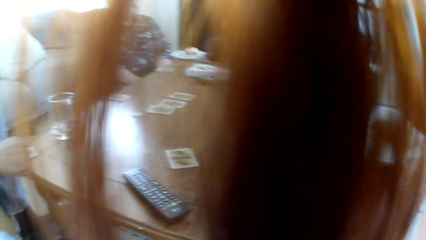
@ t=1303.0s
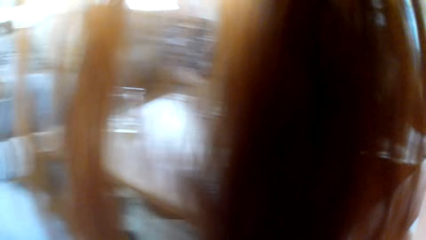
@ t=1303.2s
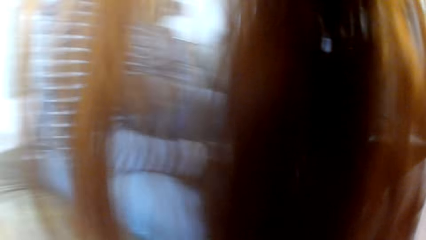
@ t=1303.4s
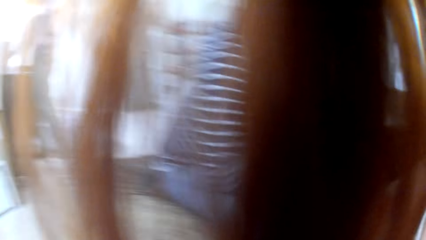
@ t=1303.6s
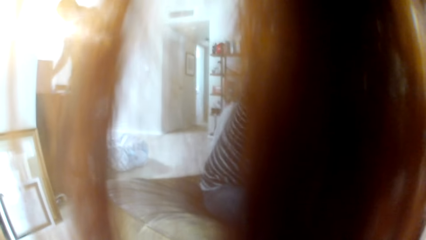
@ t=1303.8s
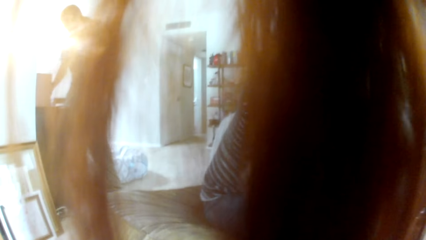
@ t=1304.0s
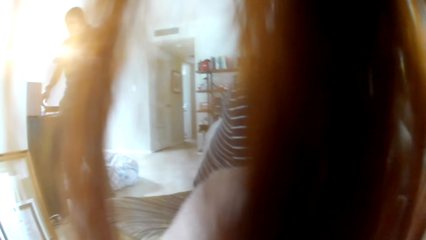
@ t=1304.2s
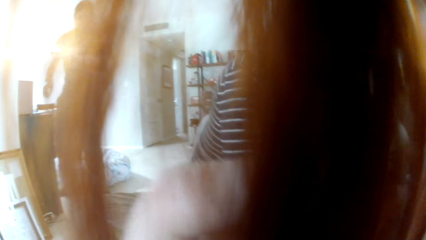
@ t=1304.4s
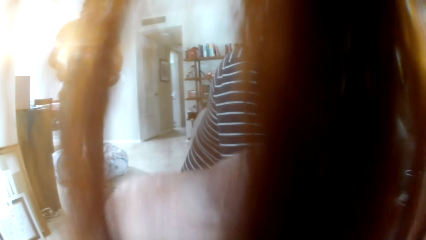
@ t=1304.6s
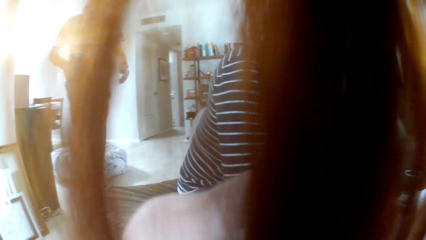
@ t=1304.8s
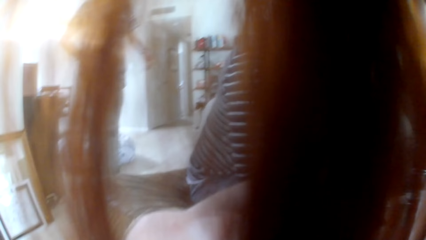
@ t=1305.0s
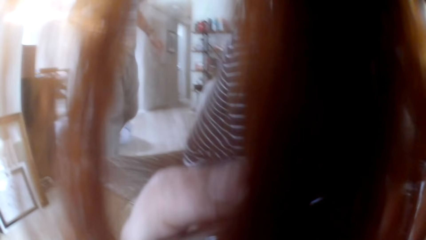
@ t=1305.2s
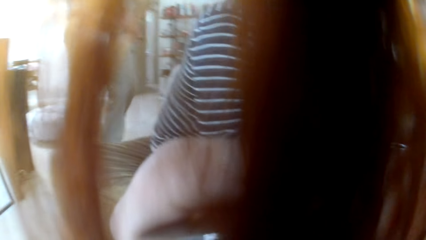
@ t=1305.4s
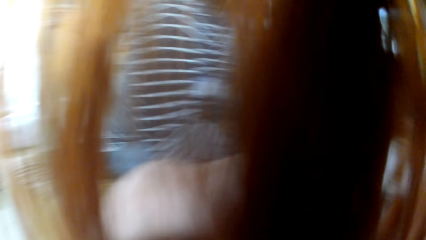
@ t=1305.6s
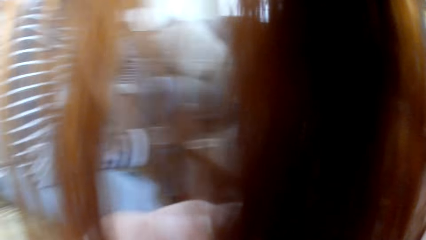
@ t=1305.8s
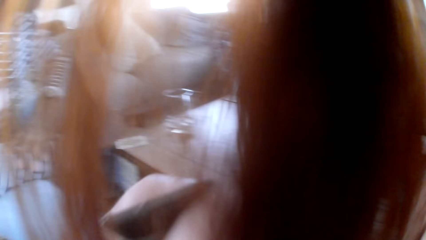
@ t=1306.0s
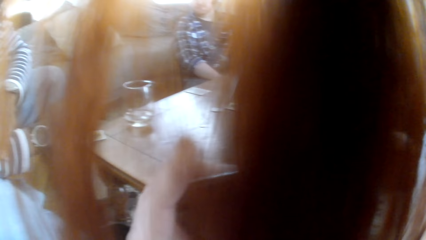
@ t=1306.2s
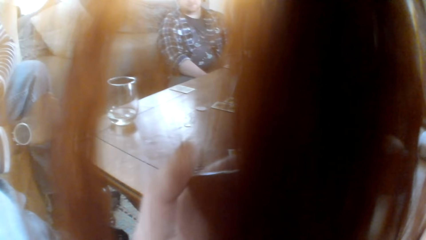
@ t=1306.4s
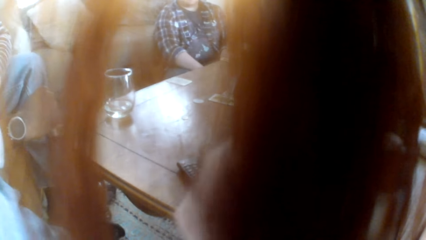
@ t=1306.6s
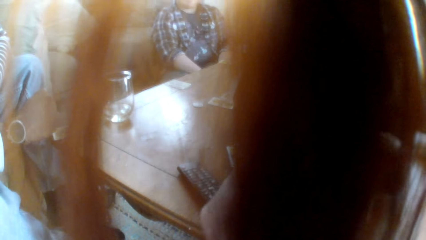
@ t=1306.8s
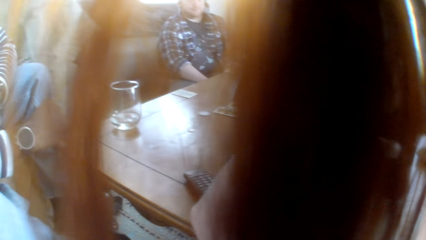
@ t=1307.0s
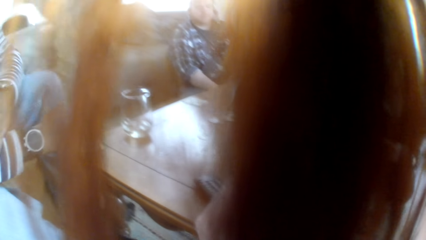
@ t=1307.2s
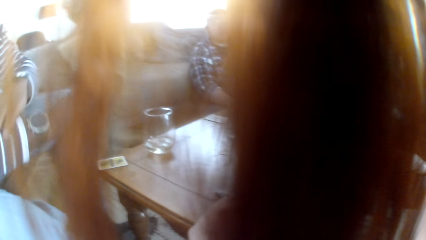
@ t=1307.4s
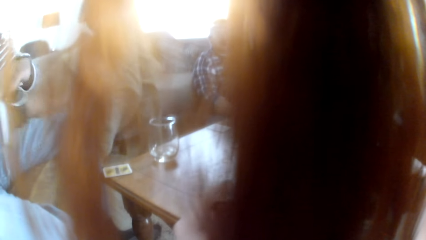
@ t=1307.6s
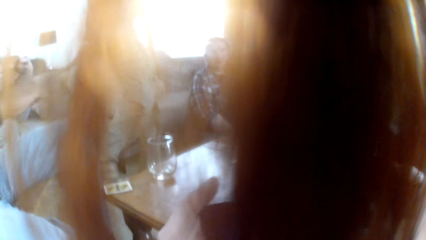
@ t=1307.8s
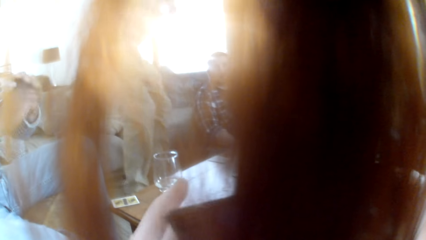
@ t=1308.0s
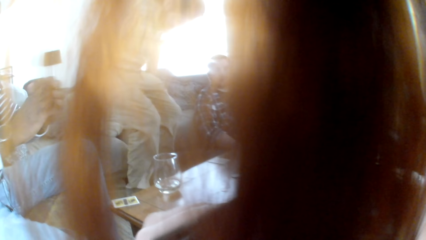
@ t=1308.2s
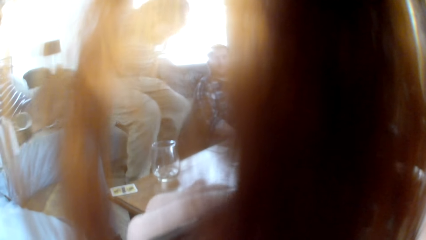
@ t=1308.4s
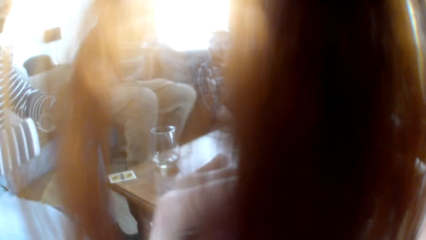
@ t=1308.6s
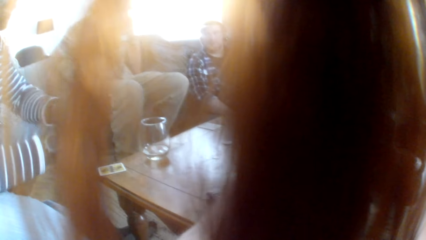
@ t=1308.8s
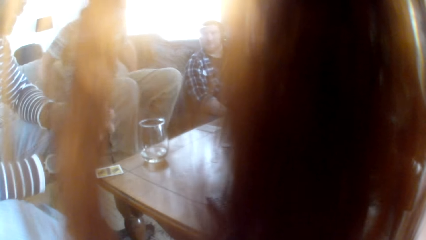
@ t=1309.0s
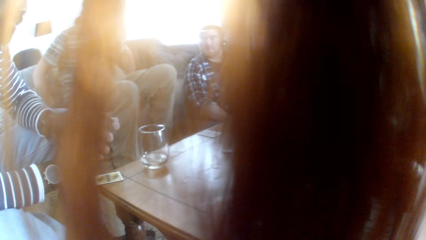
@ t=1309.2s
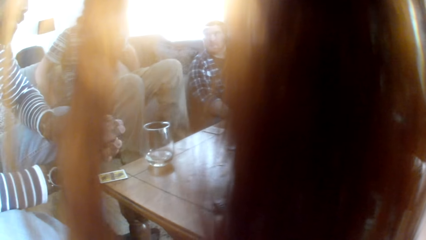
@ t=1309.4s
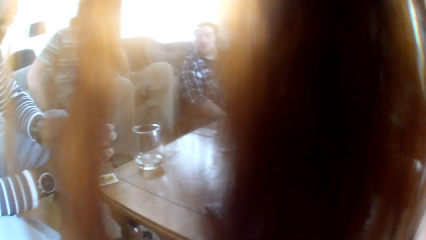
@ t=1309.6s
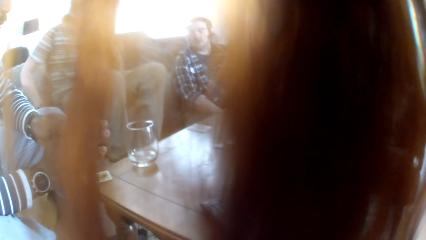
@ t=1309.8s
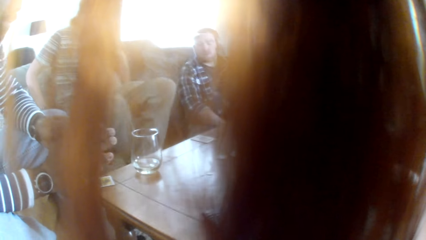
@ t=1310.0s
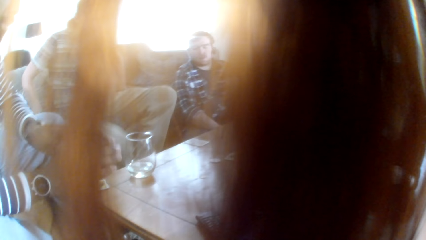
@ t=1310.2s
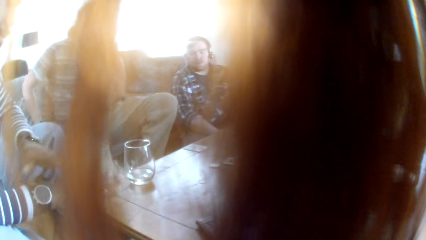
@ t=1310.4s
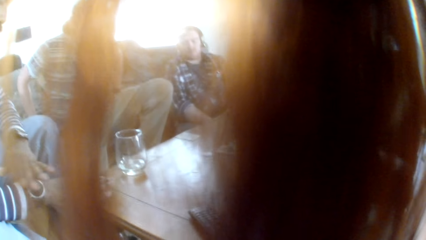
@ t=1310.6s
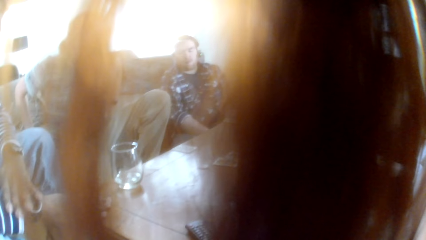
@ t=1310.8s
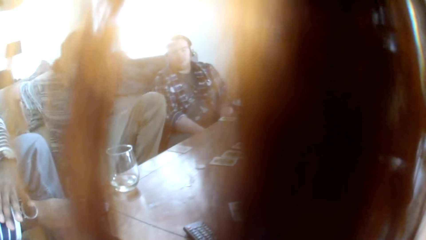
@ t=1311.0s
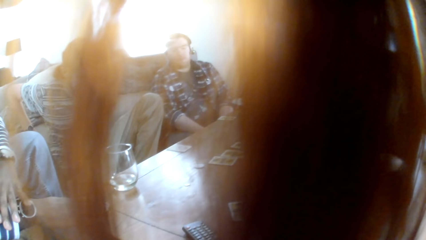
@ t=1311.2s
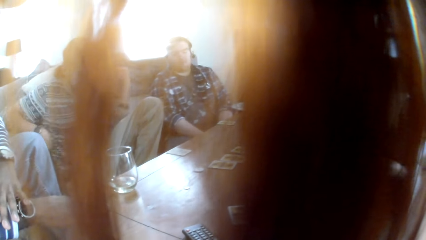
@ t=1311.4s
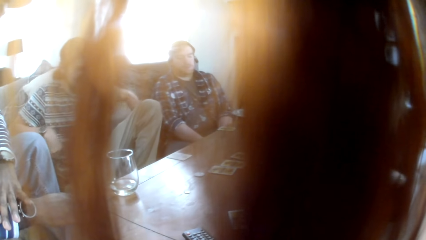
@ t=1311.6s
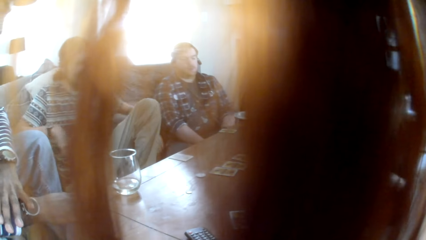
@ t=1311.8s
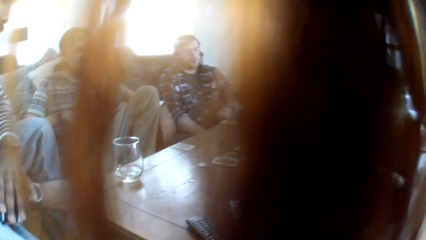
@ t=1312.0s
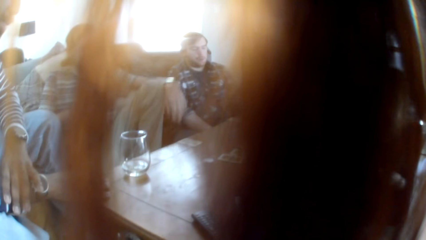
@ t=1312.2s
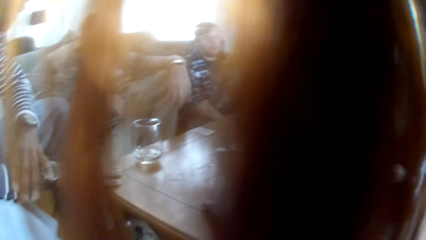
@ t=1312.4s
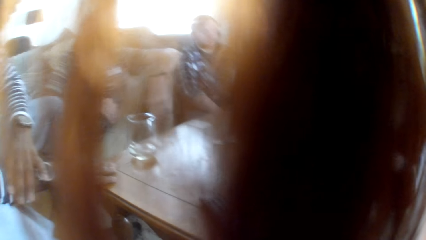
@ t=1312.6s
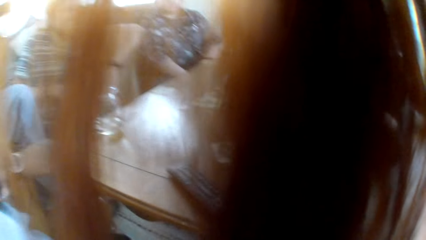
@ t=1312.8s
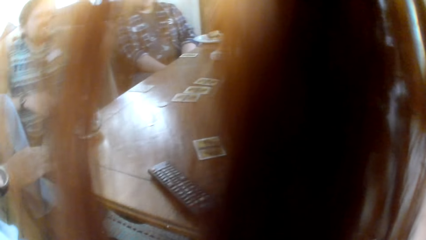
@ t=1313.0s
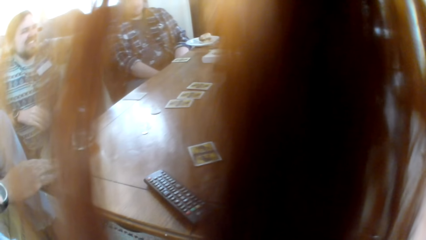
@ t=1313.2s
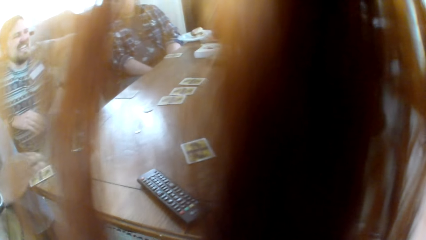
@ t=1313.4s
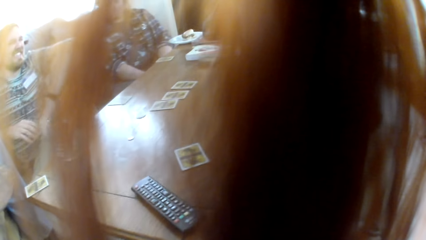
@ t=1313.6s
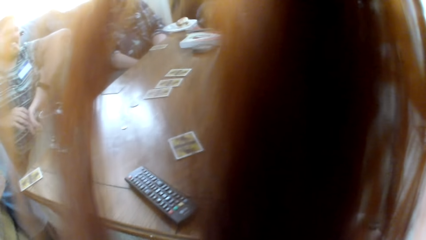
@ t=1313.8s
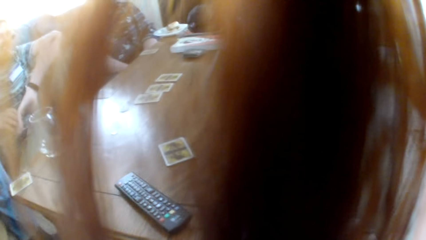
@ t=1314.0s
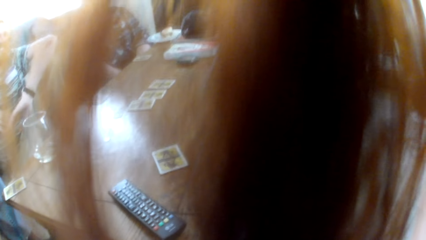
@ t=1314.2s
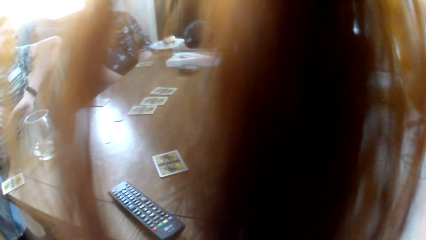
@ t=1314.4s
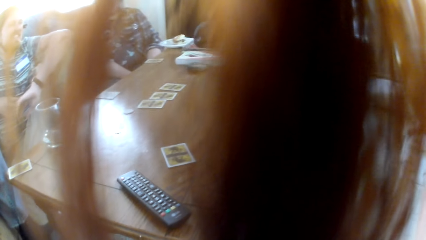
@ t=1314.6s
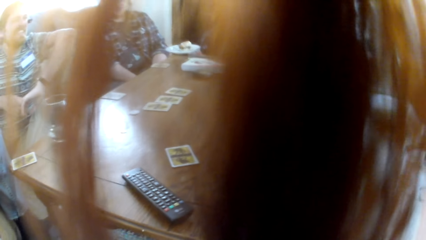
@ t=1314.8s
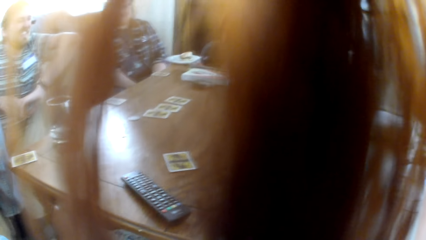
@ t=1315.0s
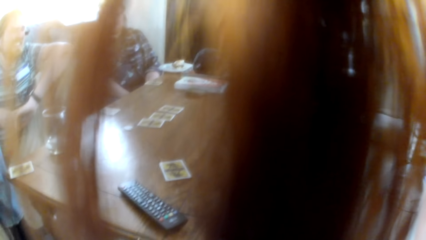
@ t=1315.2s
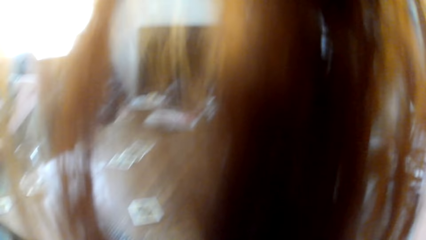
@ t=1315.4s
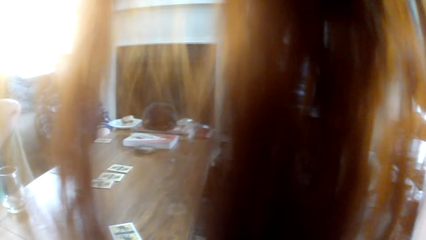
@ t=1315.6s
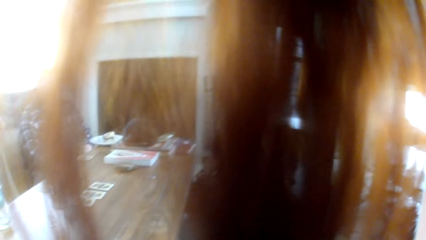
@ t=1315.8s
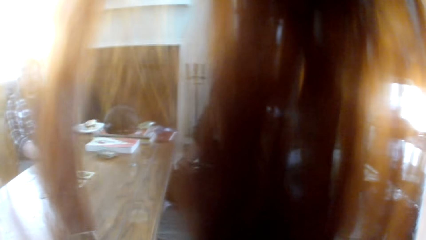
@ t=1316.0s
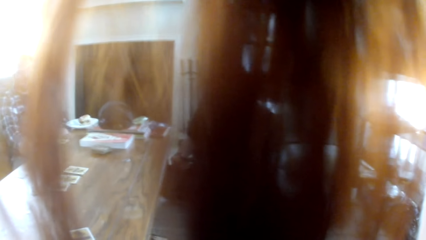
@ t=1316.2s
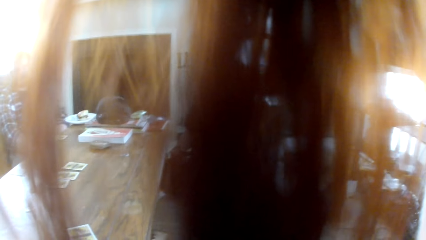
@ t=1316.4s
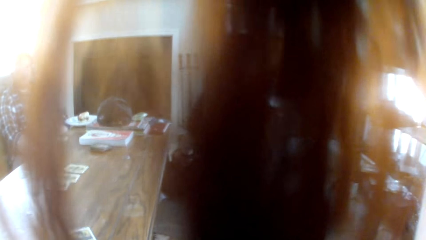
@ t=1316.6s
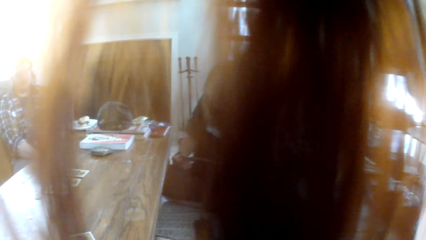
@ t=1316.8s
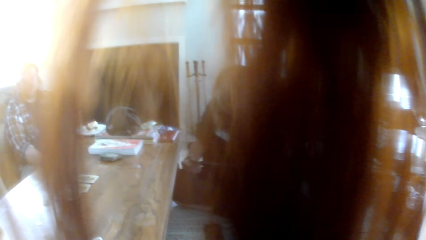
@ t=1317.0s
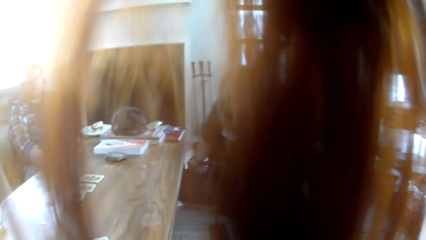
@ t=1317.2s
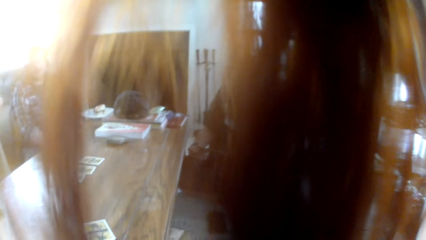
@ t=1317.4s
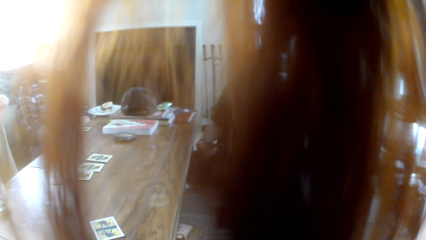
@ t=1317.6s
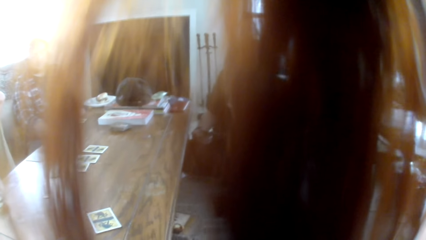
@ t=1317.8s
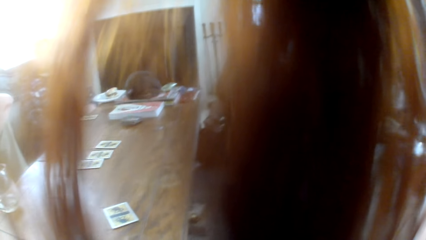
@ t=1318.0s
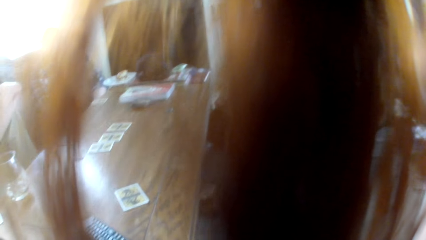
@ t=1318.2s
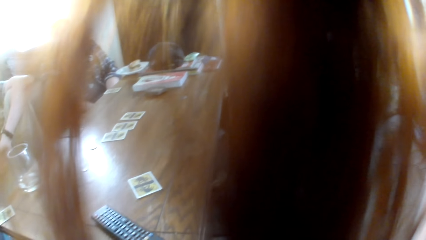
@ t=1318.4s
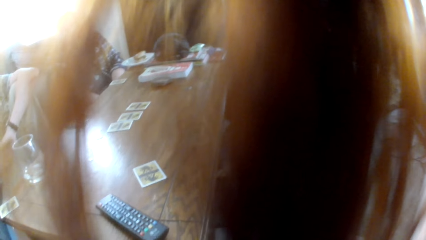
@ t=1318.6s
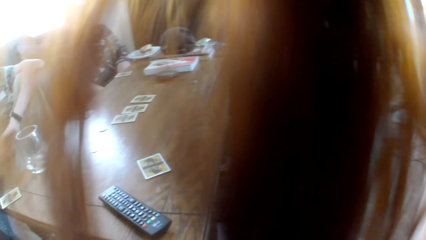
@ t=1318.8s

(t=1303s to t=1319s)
A man walks around. The man sits on the chair. The camera wearer interacts with the man. The man converses with the camera wearer.
